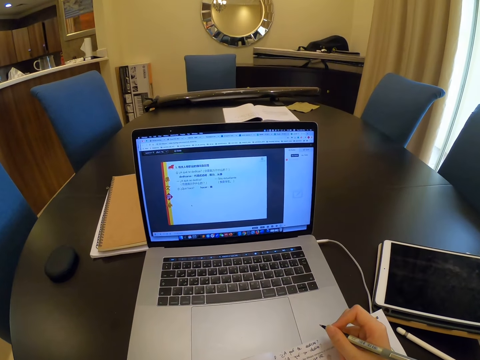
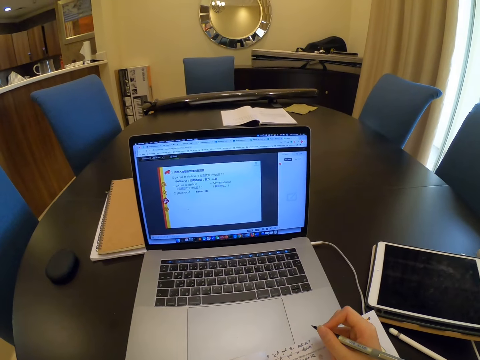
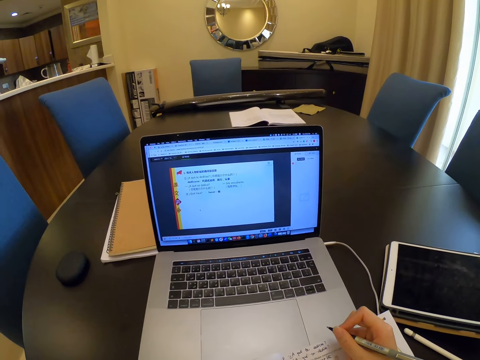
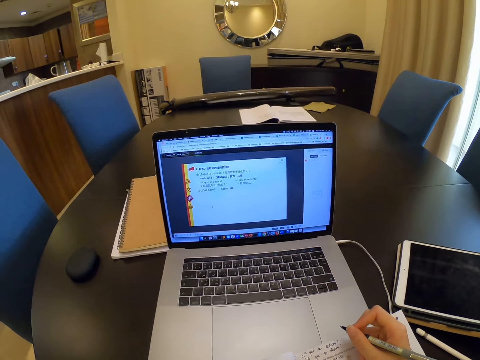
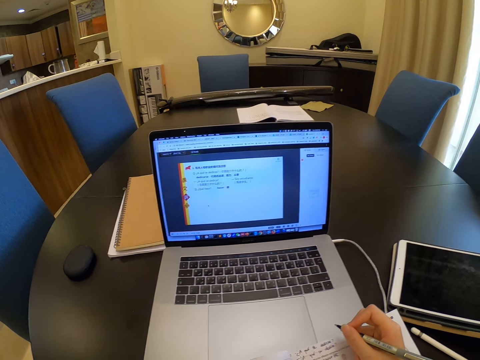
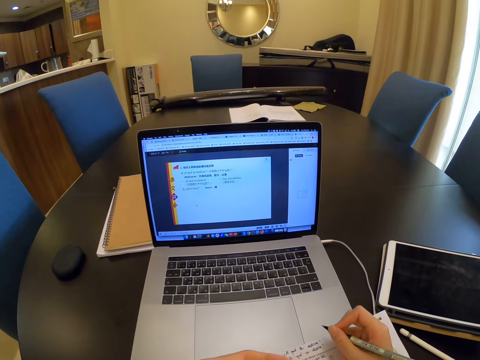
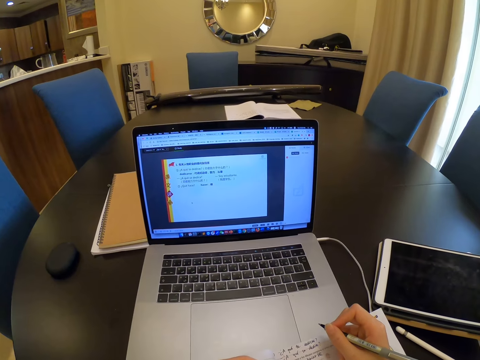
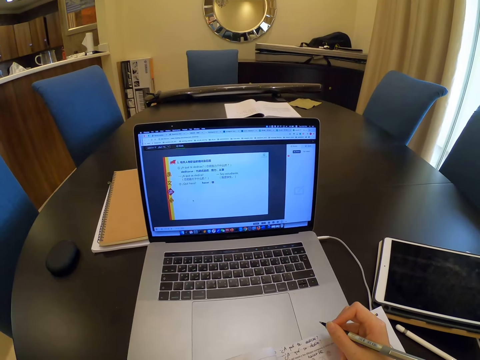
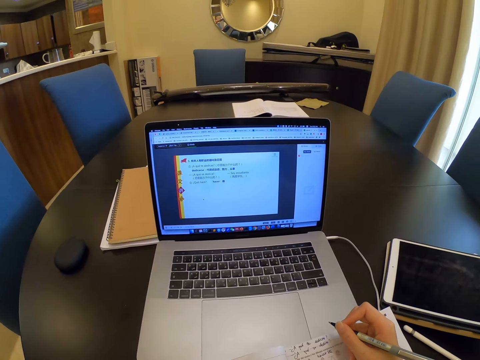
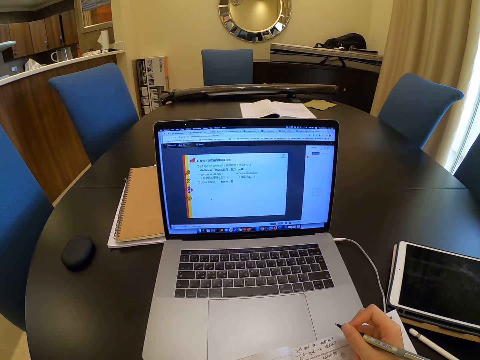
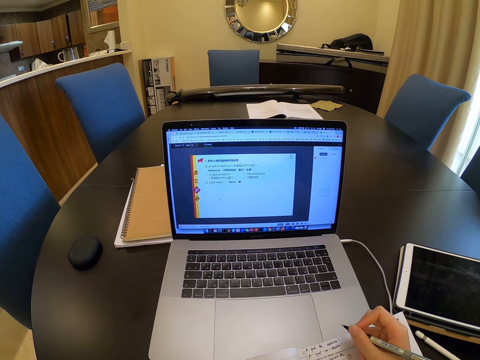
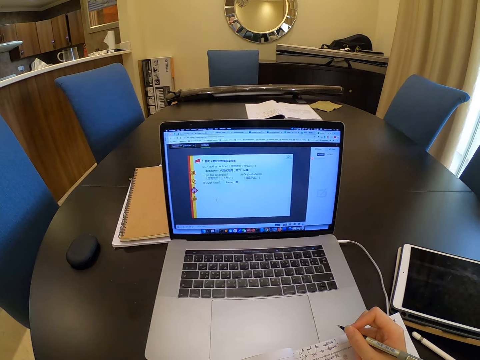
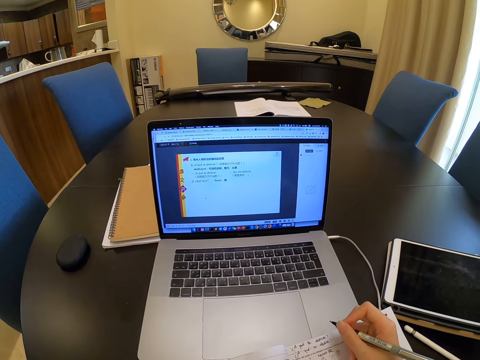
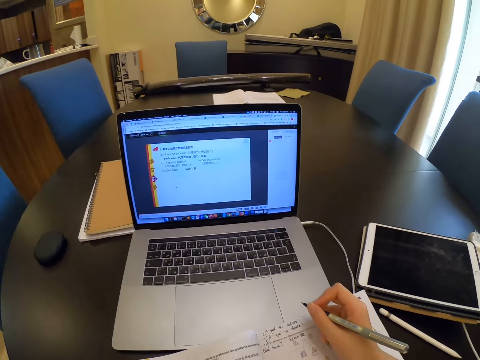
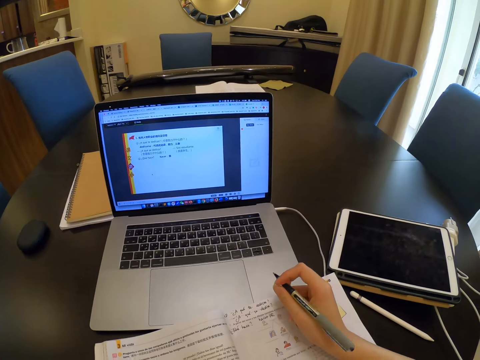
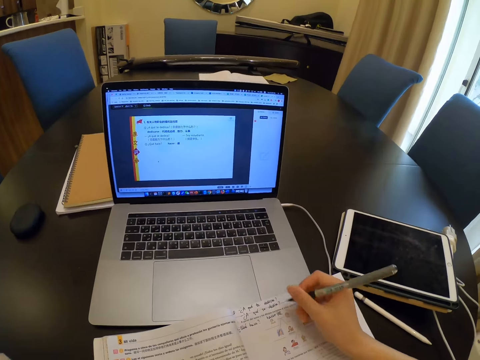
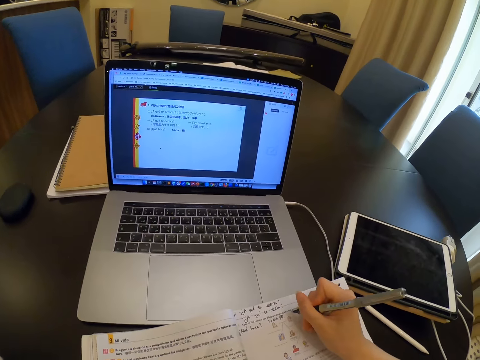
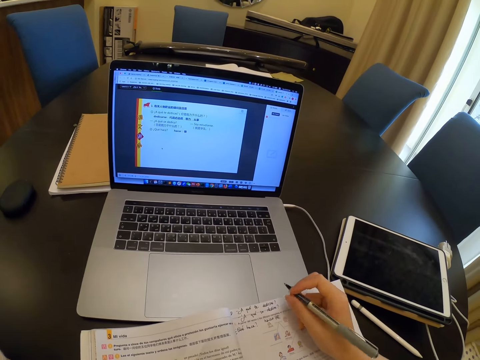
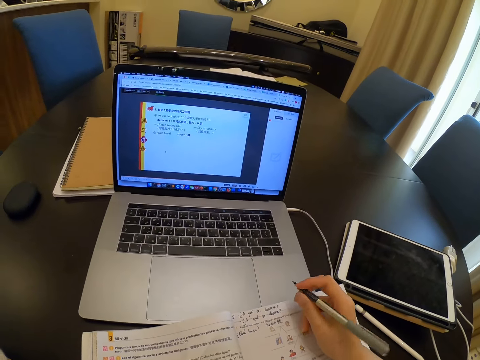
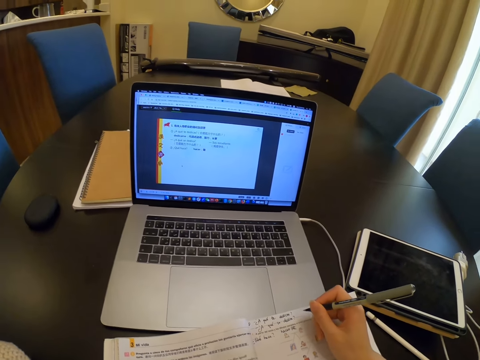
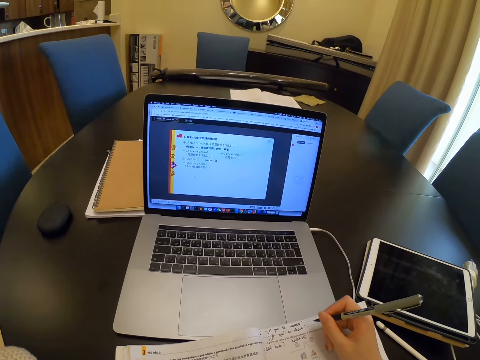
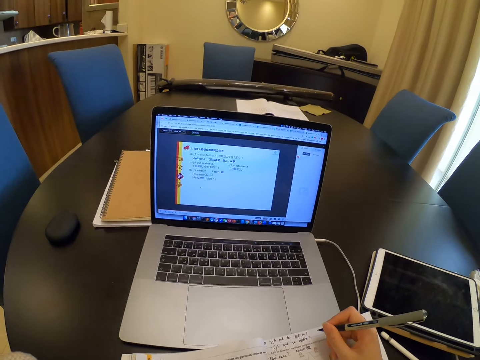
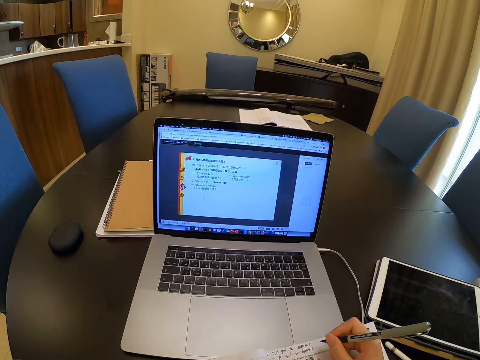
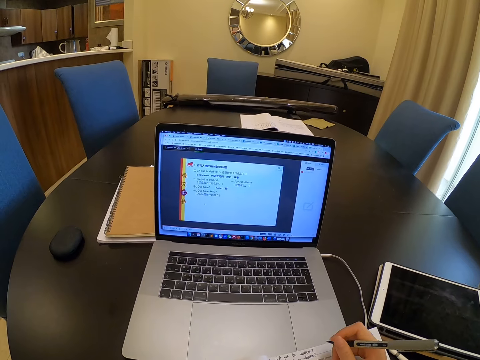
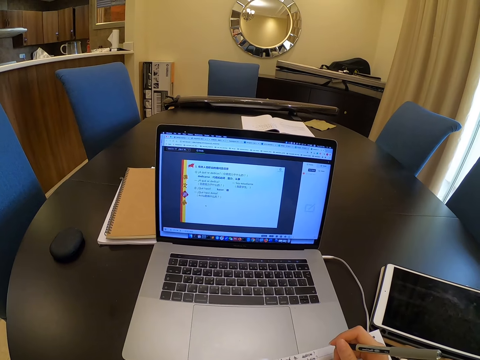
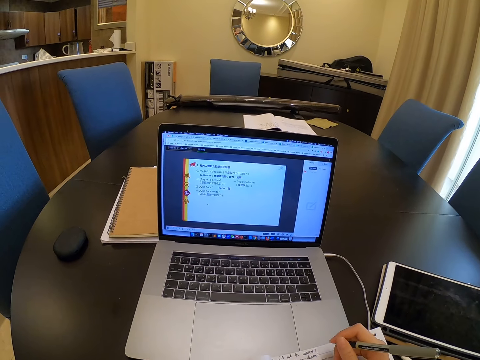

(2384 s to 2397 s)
The camera wearer looks at the laptop screen.

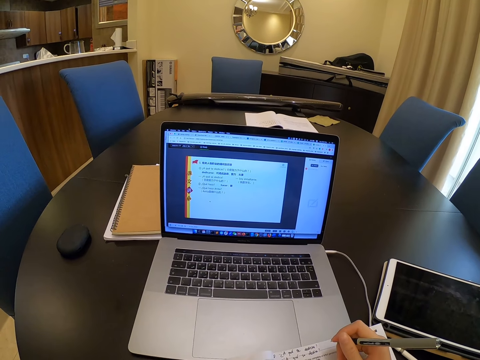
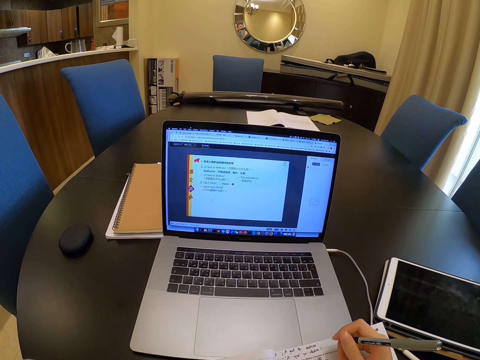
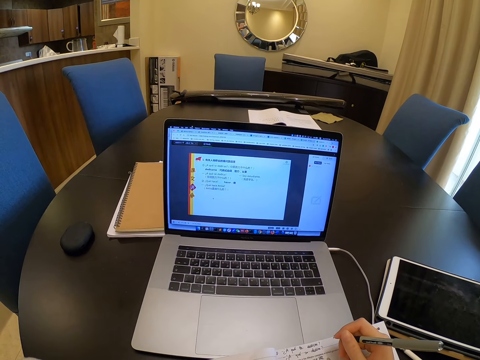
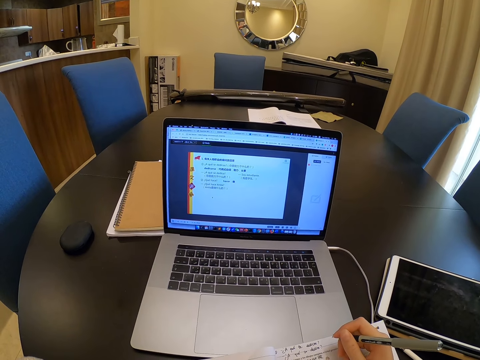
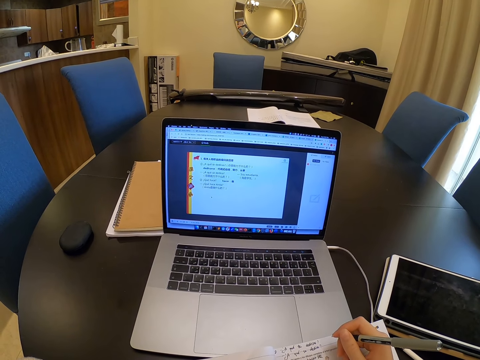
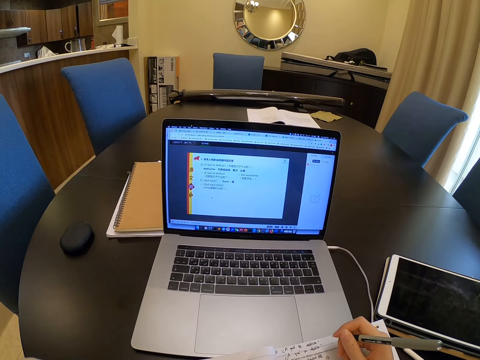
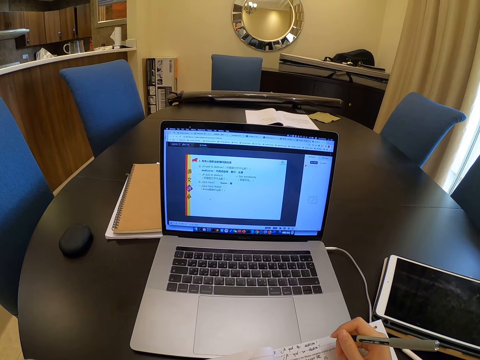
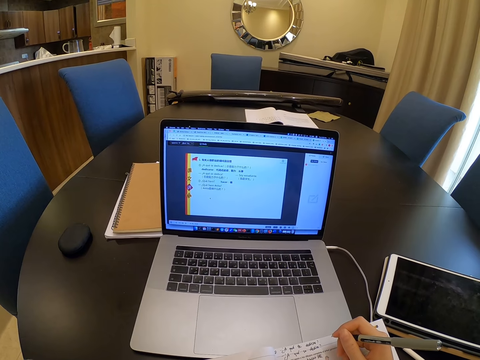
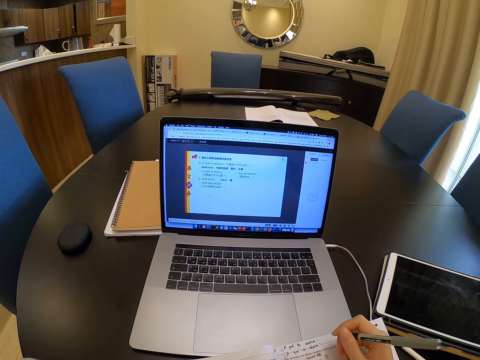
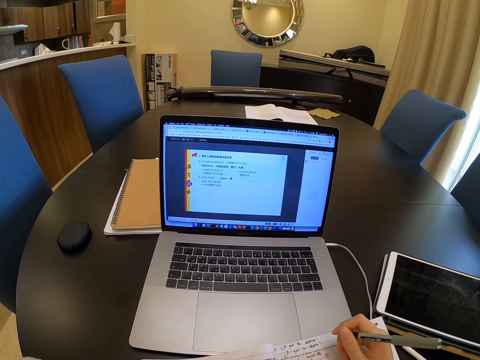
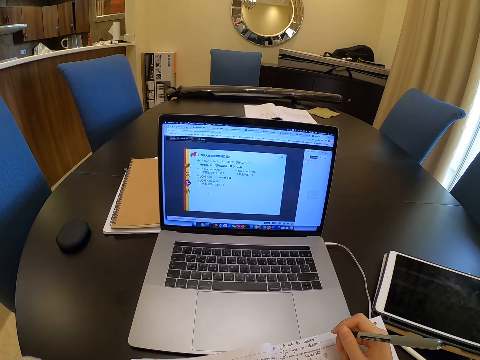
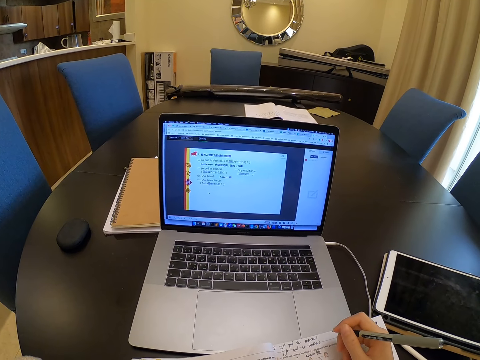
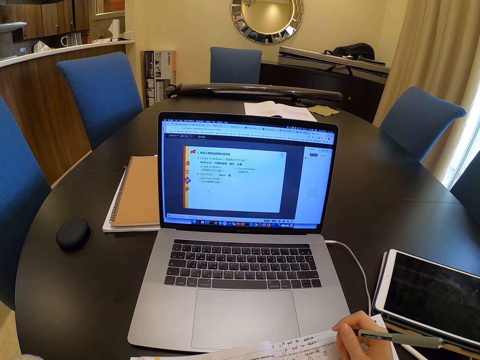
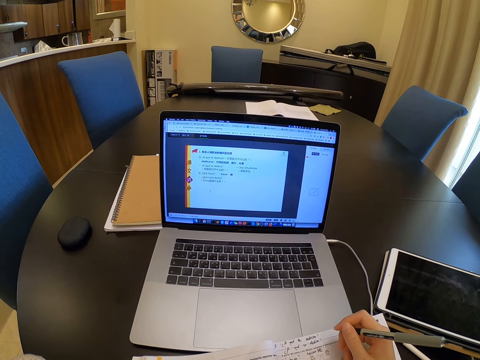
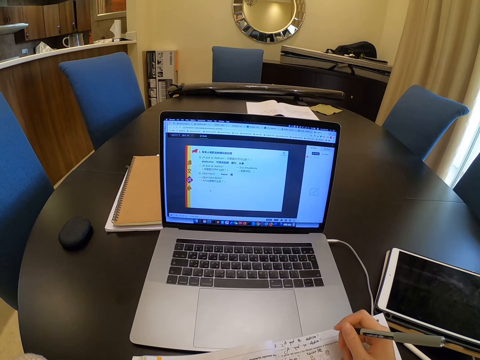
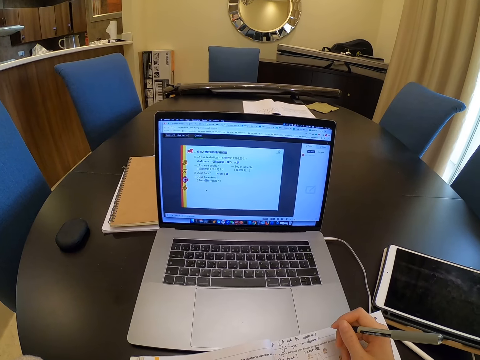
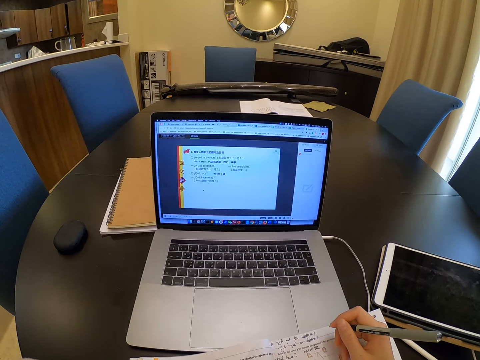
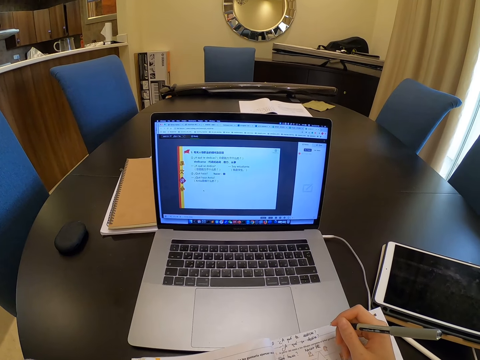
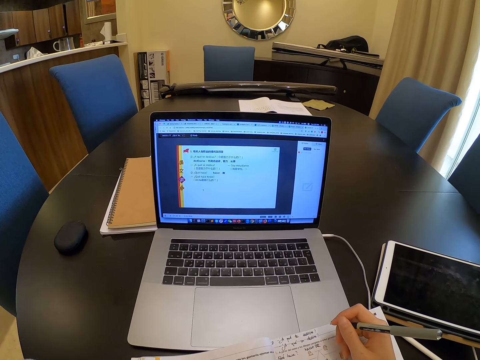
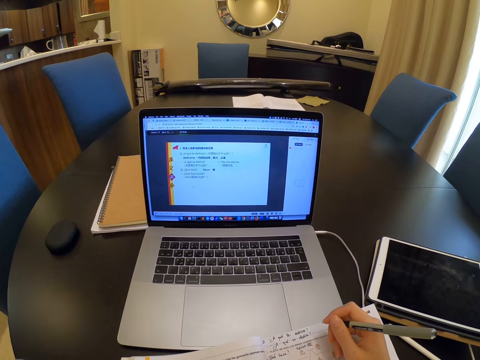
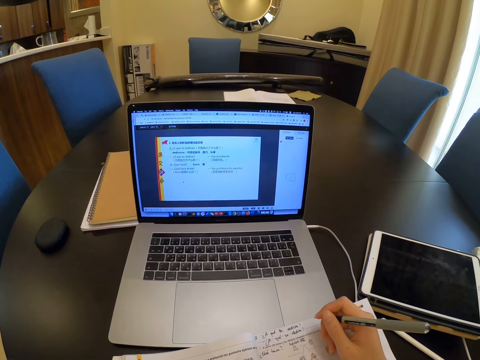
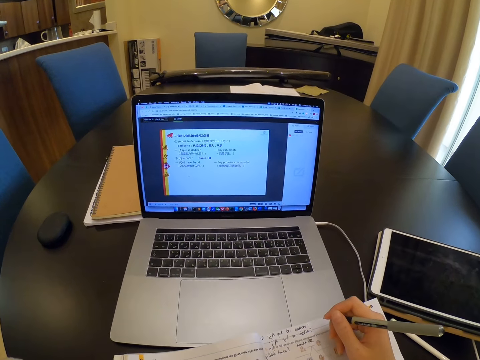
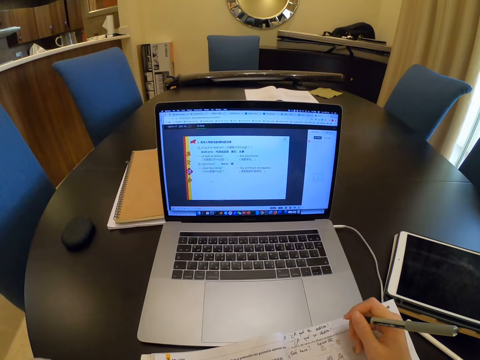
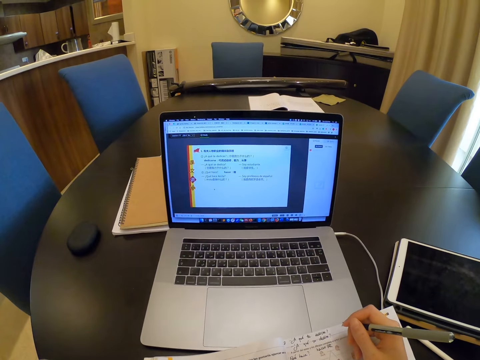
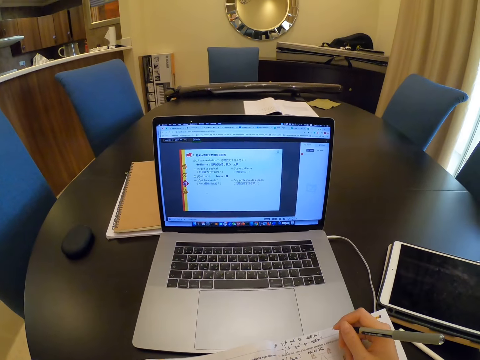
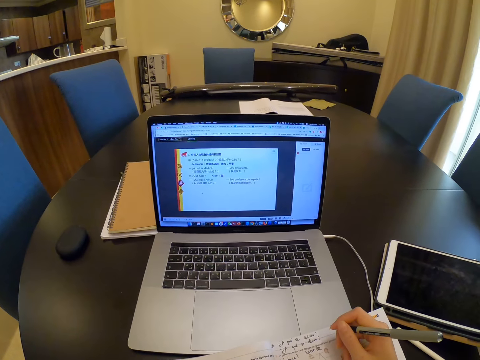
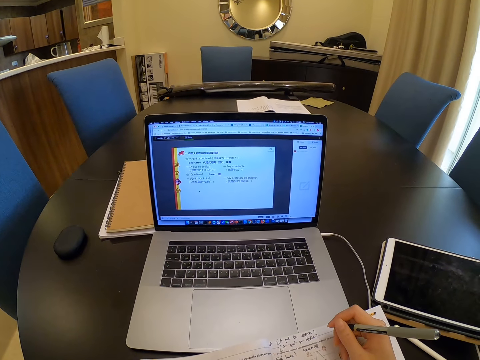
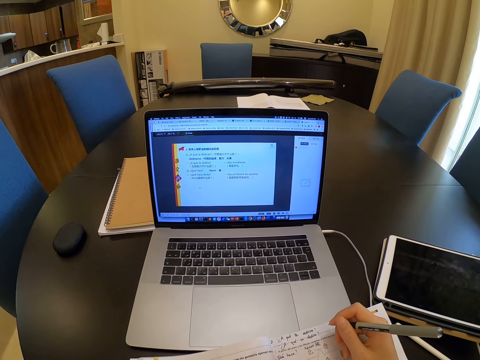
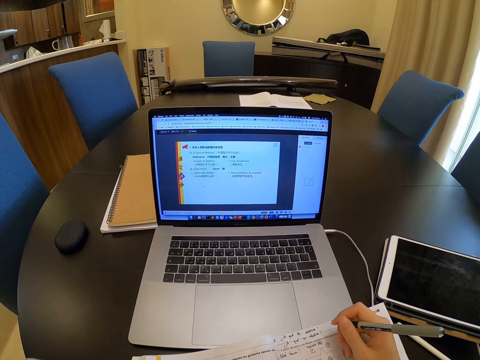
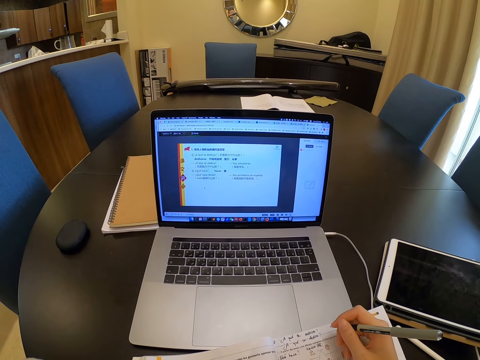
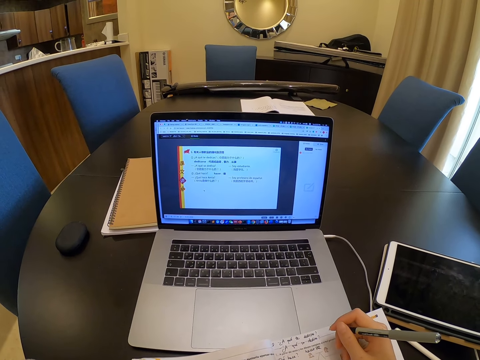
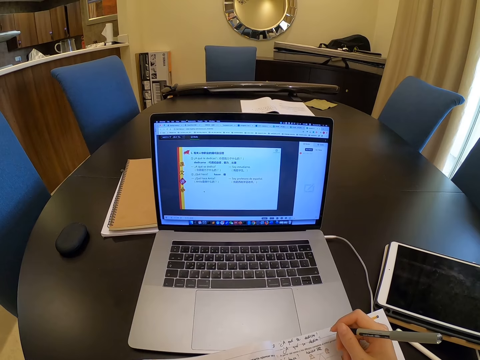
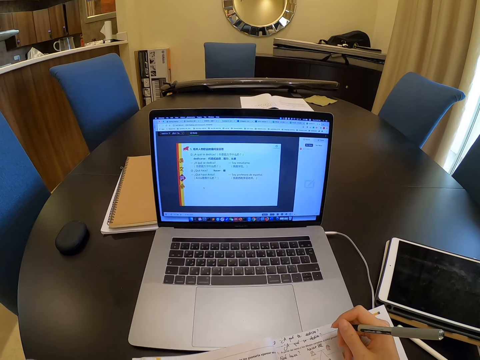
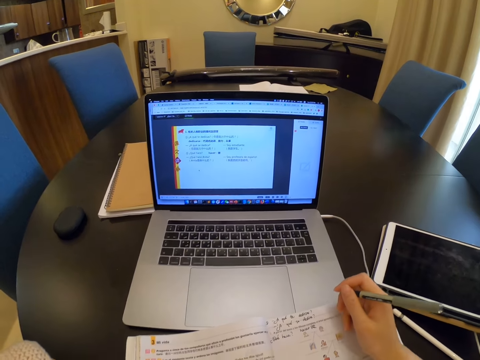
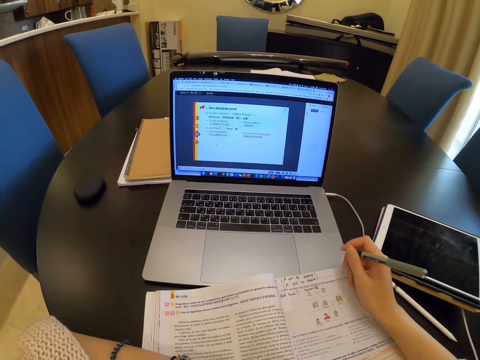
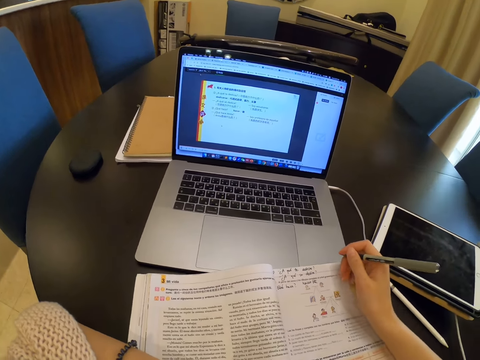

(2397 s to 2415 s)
The camera wearer reads from the laptop screen.
